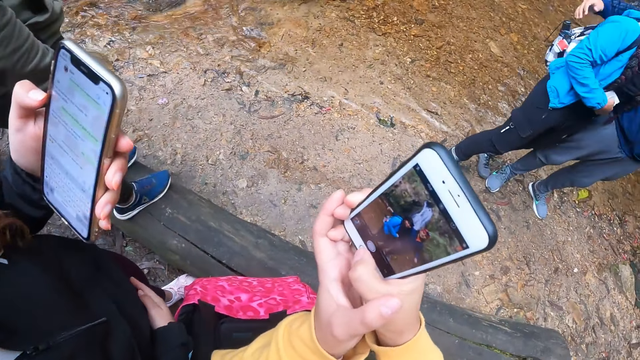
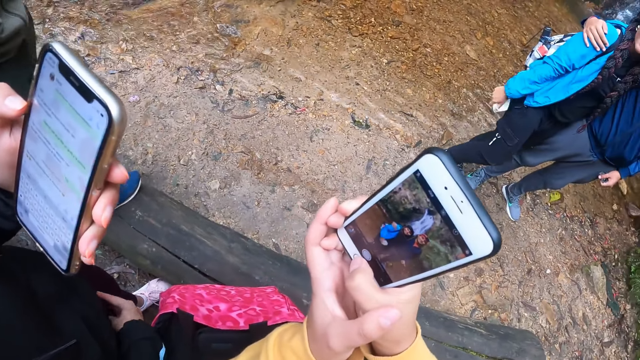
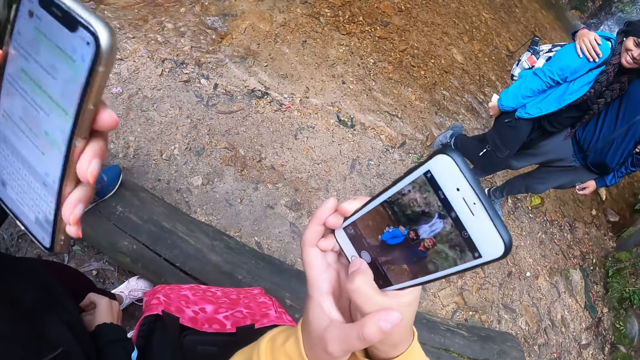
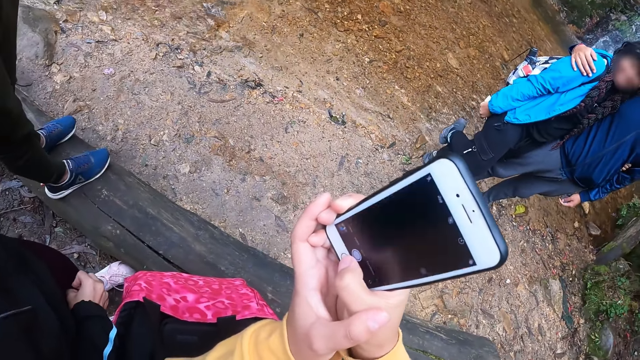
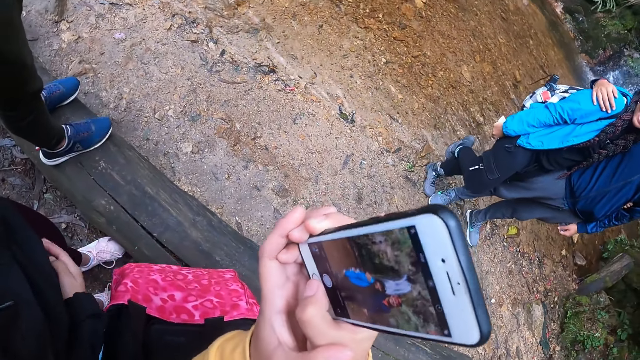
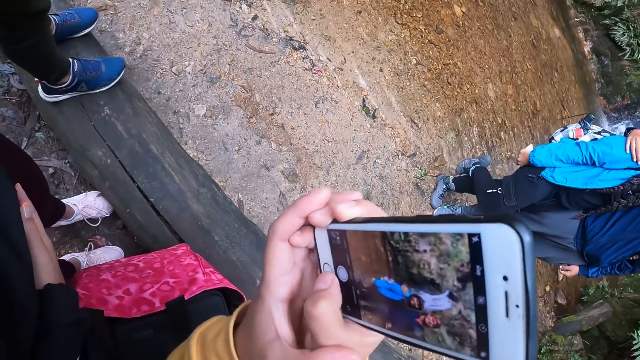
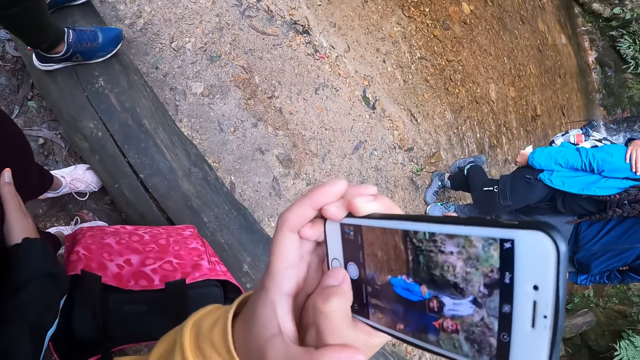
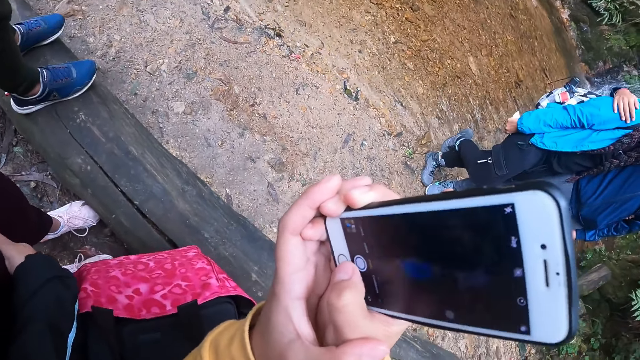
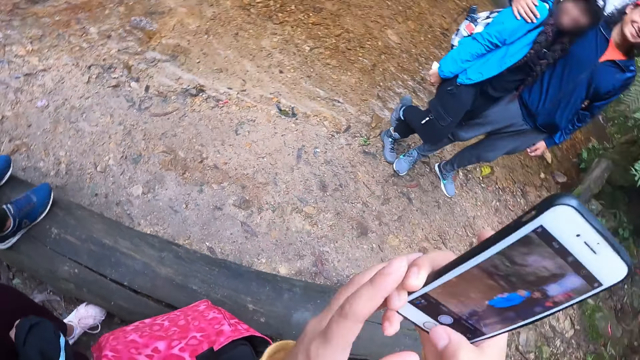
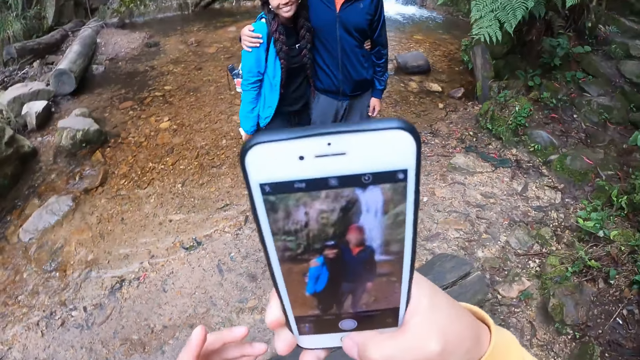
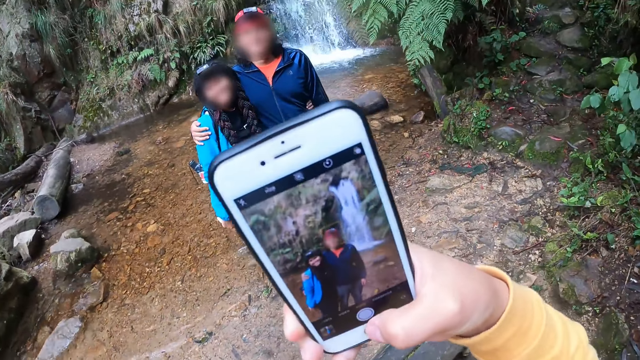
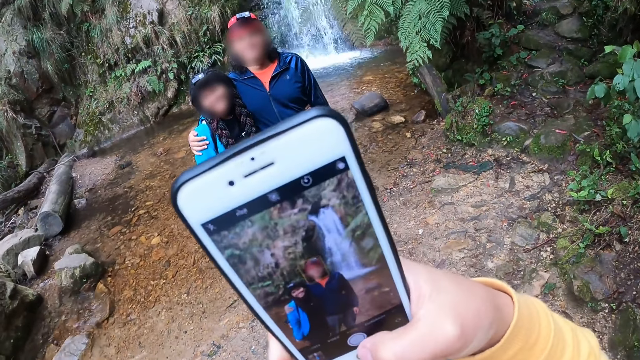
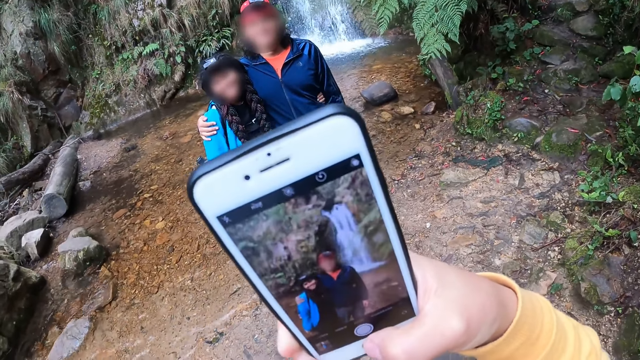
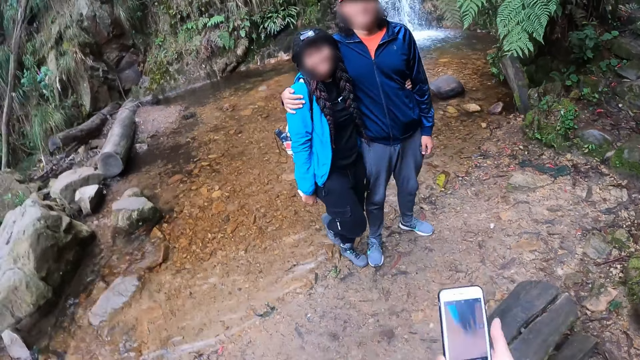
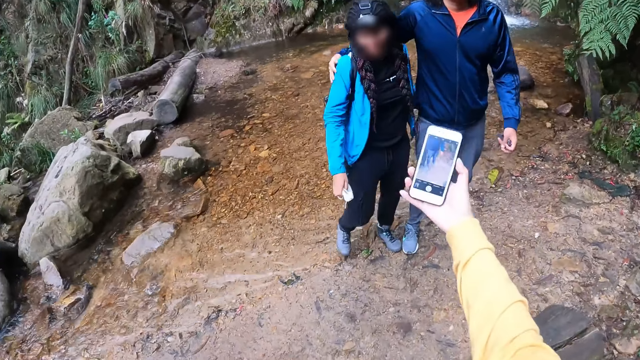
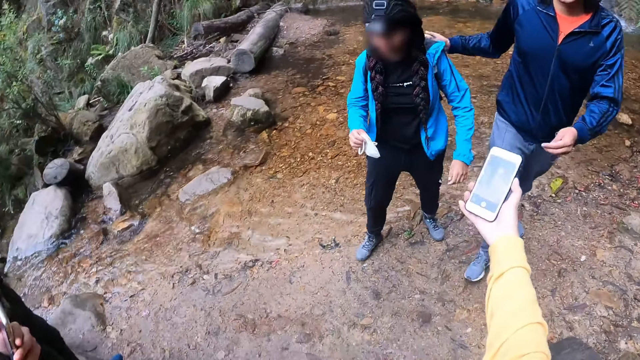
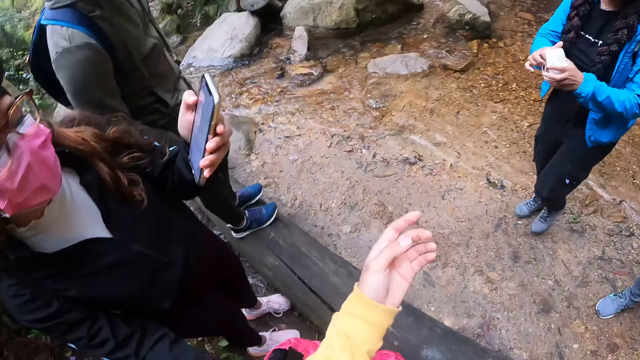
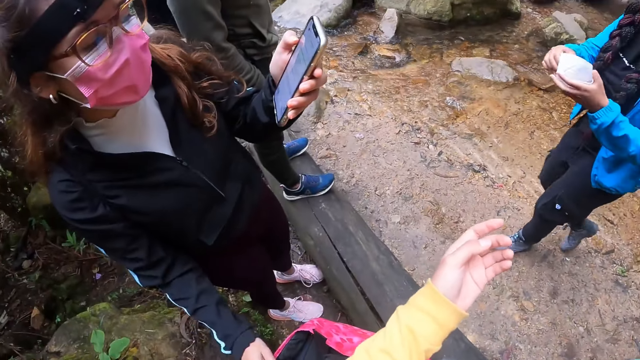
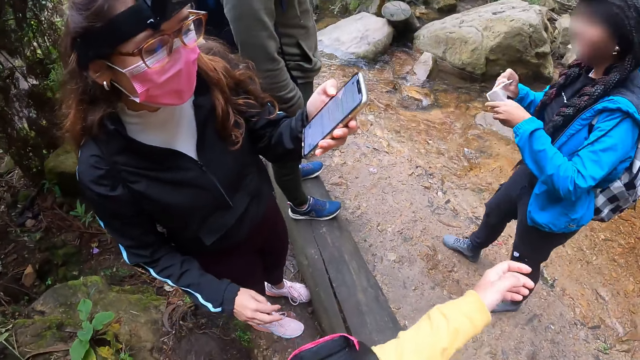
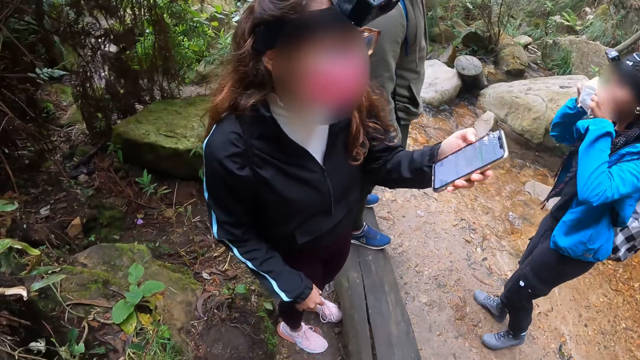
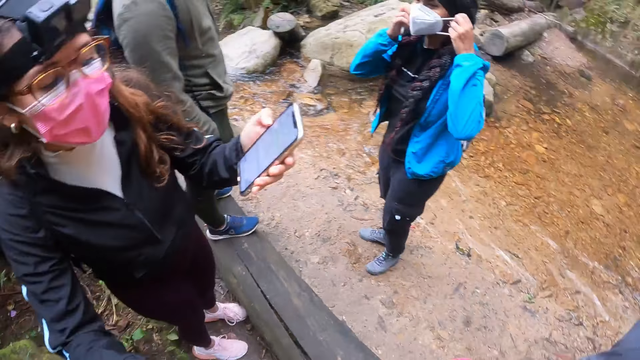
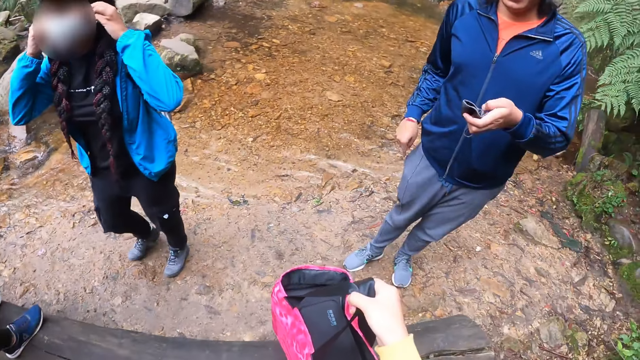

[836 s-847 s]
The camera wearer gives the phone to the man.

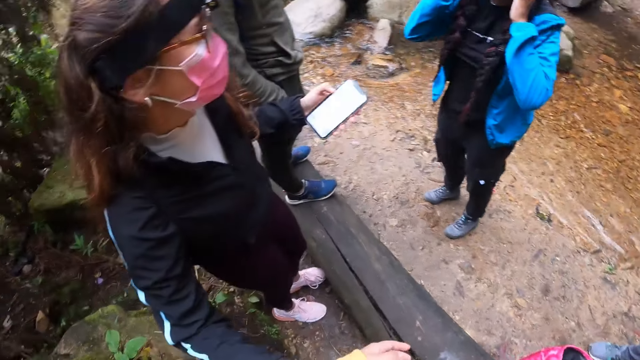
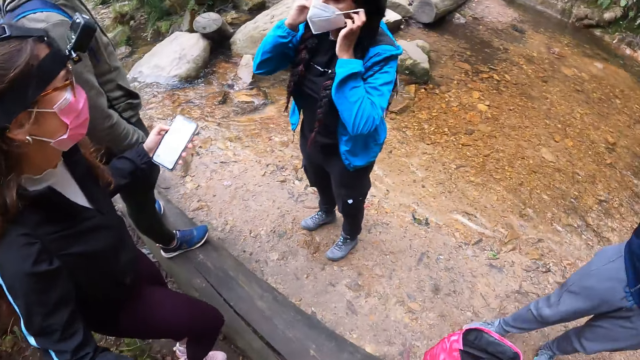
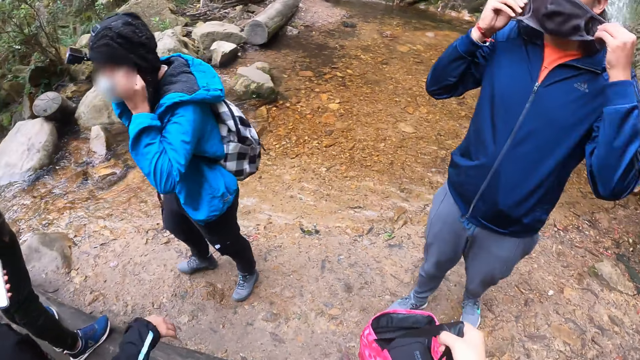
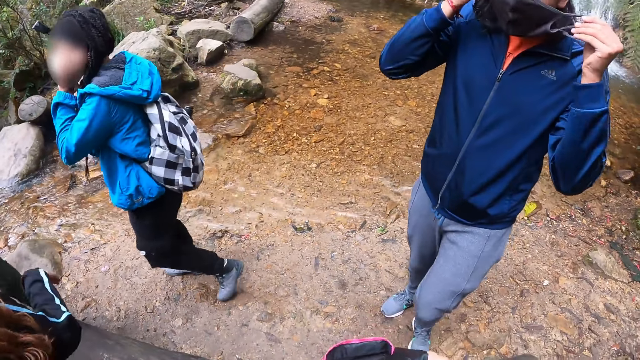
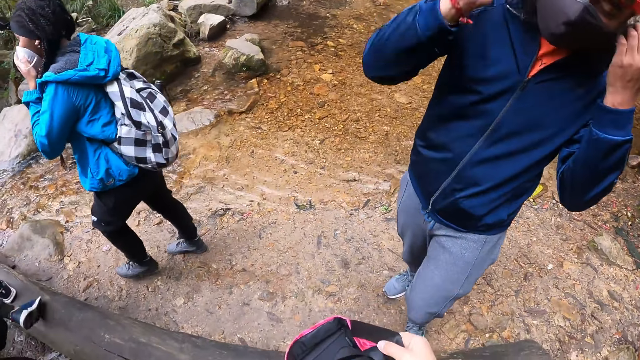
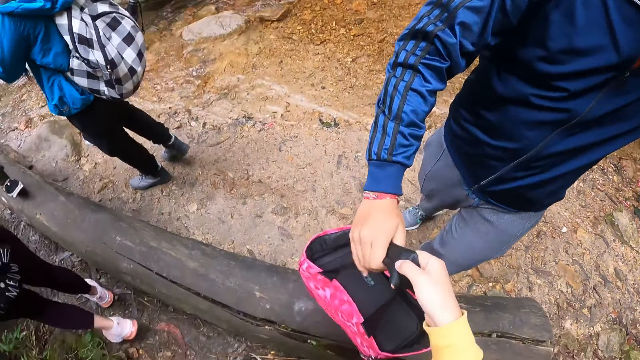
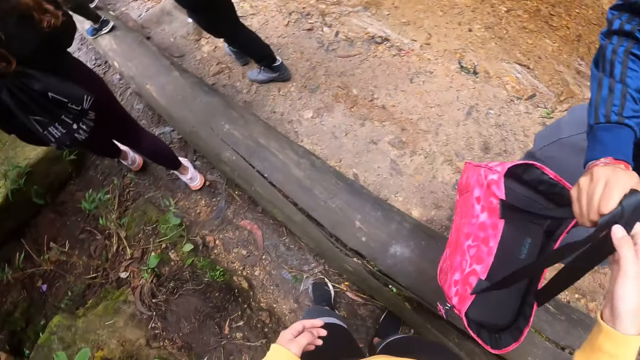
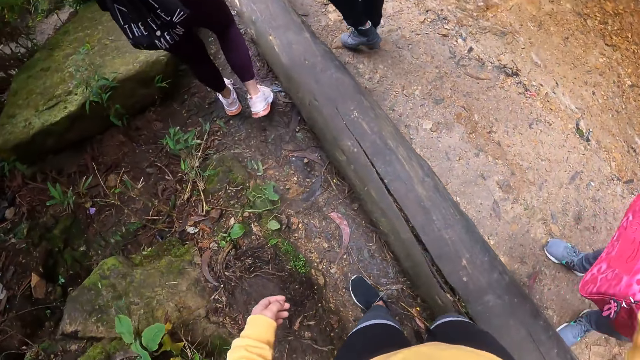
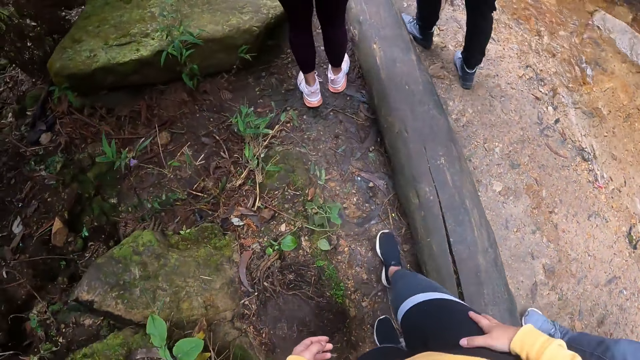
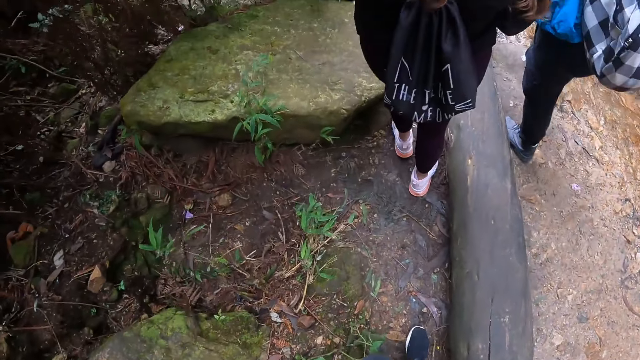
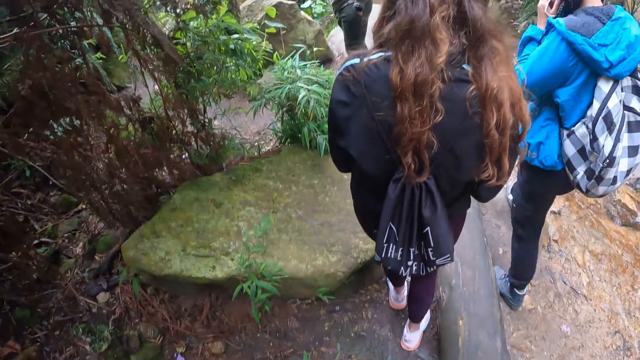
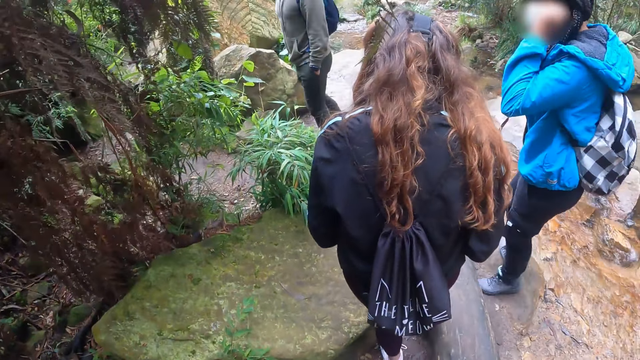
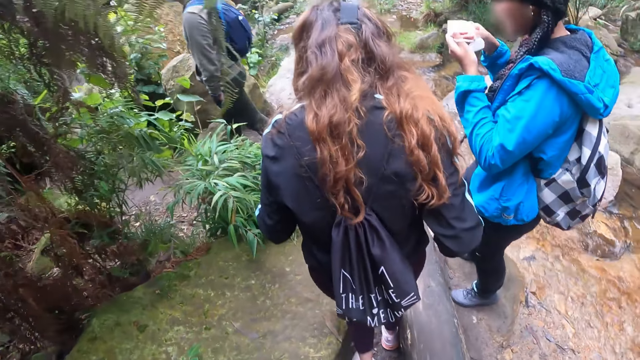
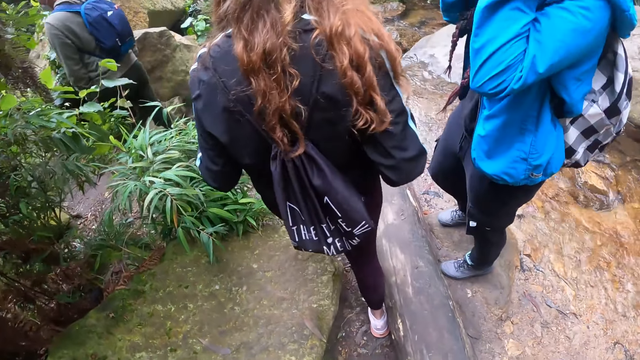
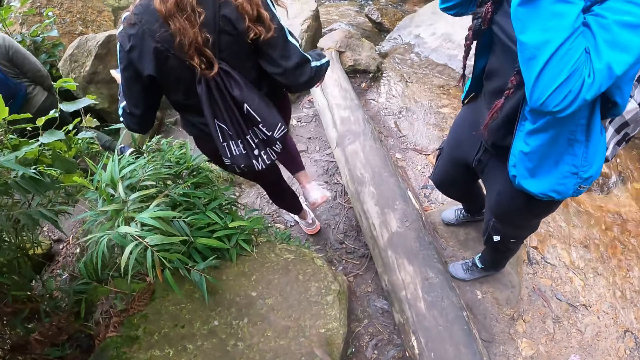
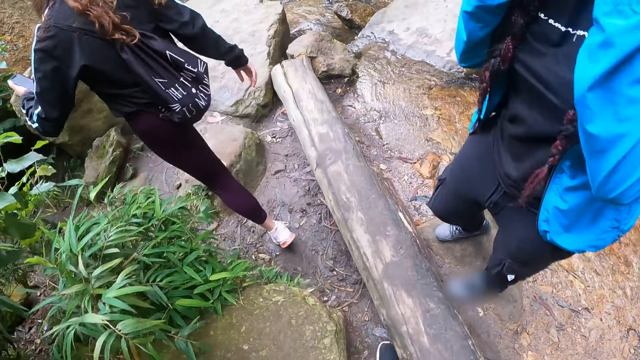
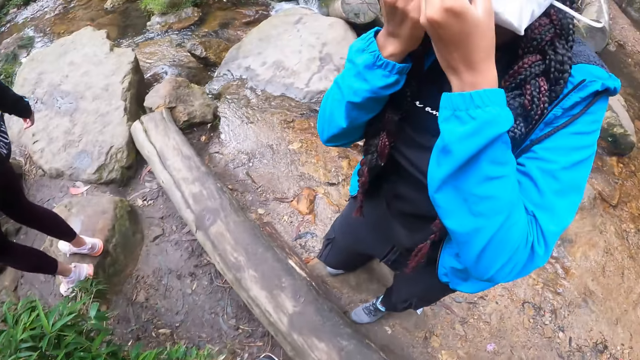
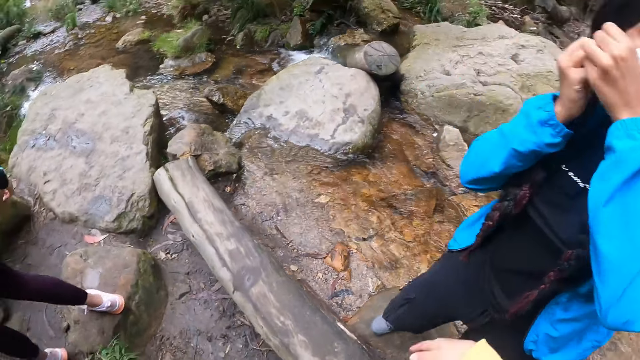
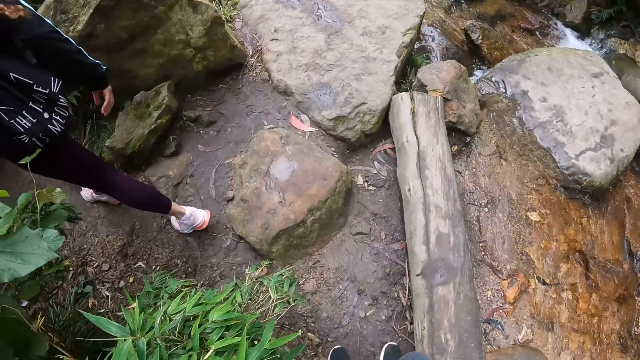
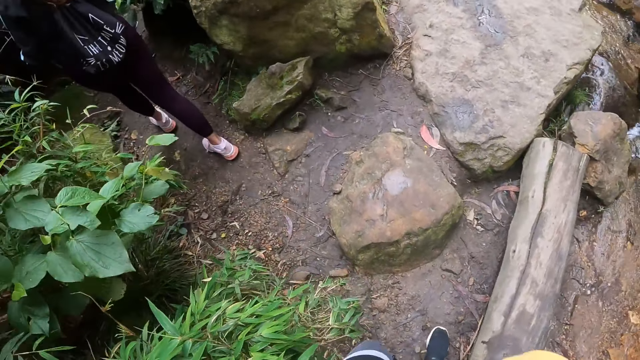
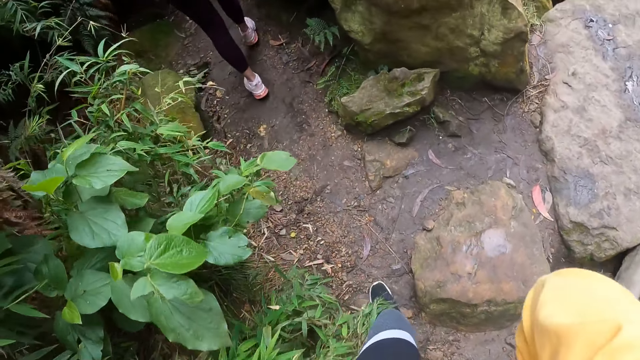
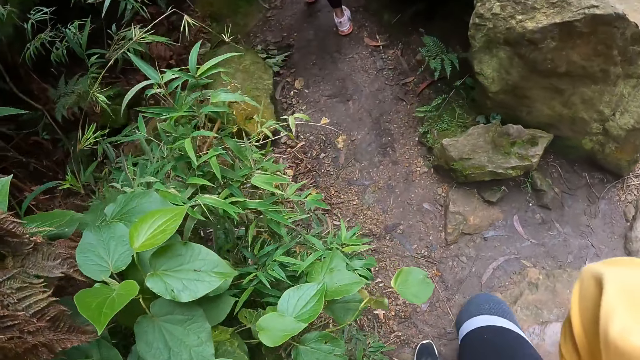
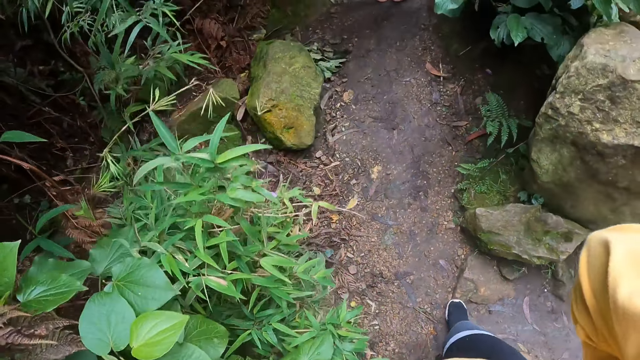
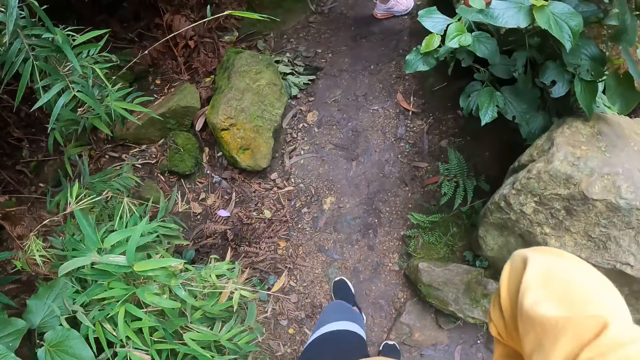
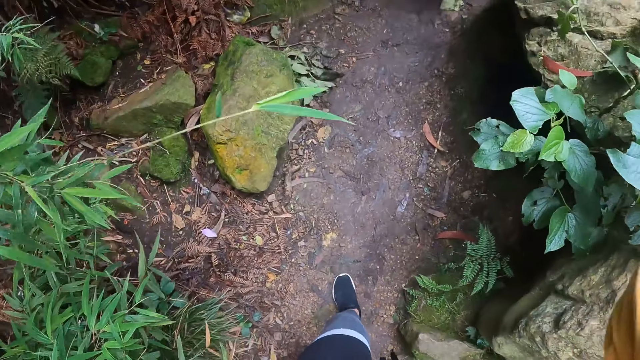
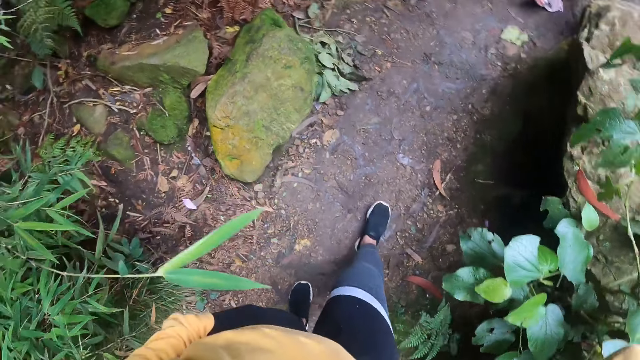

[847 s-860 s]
The camera wearer interacts with the man, a woman and another woman. The first woman holds the facemask in both hands. The camera wearer gives a bag to the man with her right hand. She starts walking.
